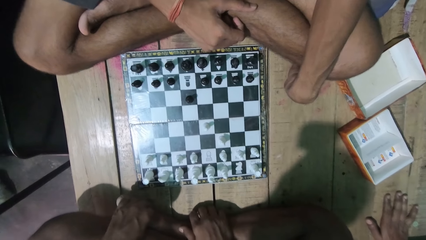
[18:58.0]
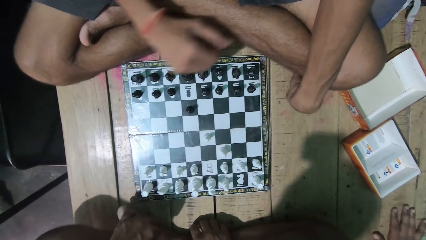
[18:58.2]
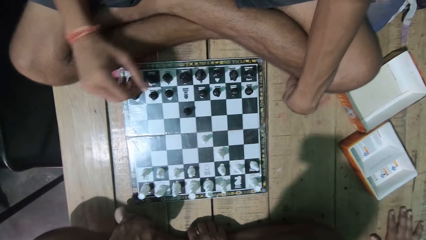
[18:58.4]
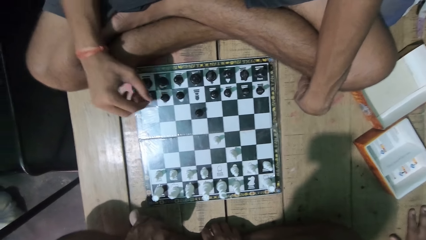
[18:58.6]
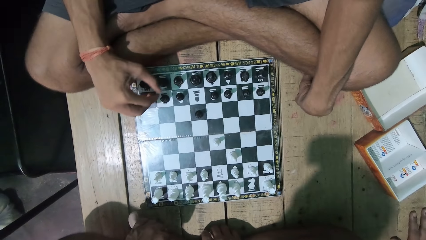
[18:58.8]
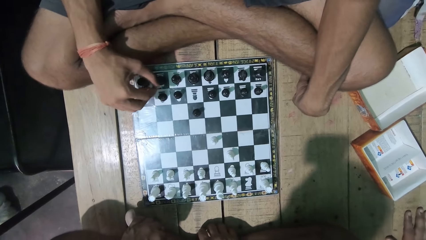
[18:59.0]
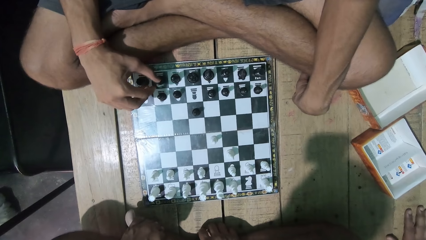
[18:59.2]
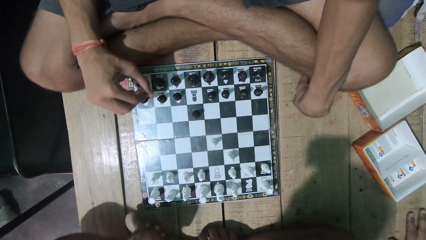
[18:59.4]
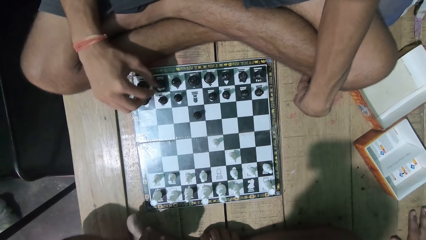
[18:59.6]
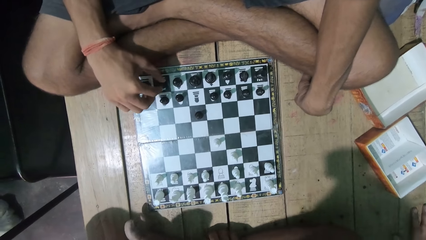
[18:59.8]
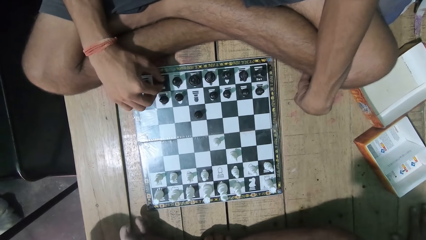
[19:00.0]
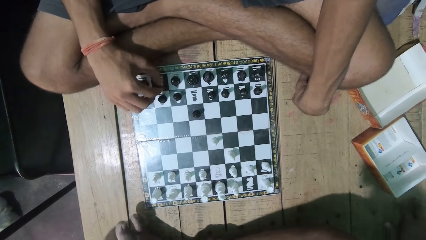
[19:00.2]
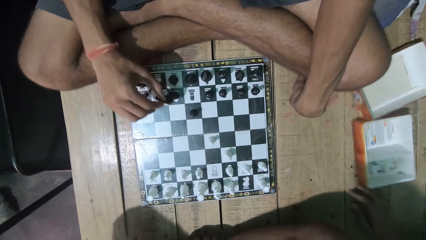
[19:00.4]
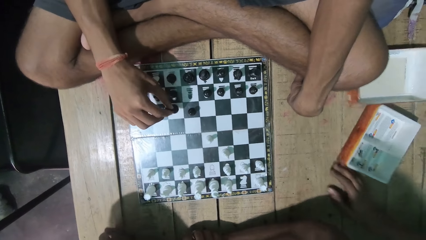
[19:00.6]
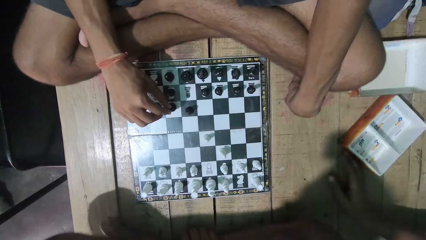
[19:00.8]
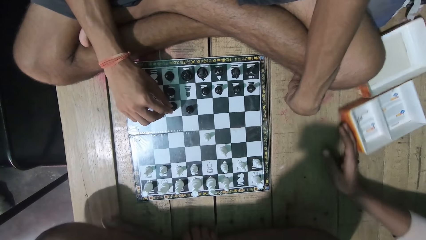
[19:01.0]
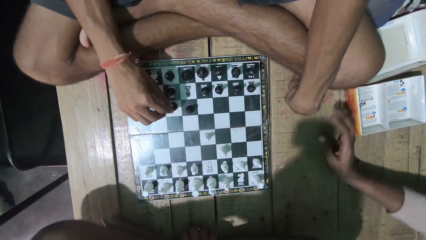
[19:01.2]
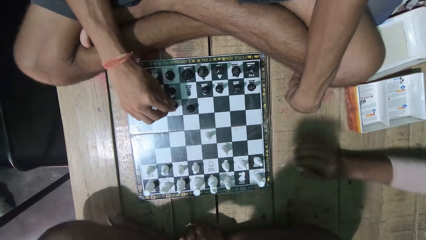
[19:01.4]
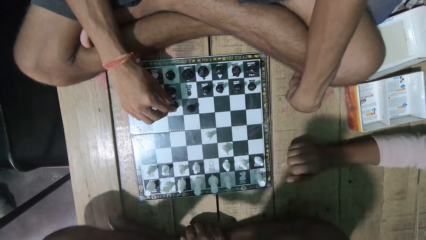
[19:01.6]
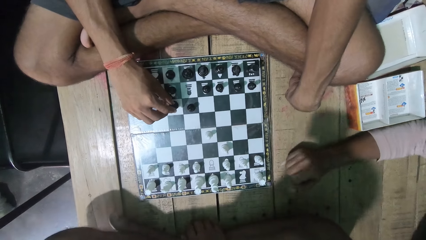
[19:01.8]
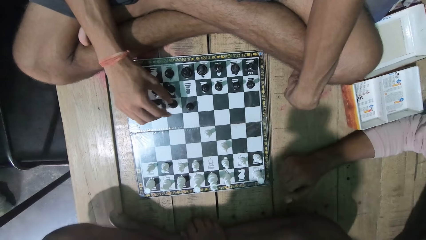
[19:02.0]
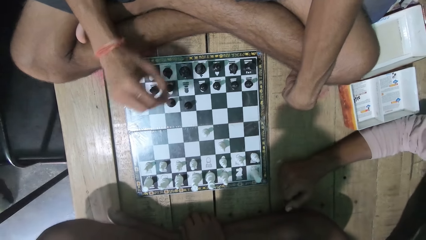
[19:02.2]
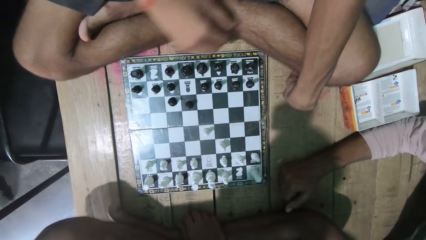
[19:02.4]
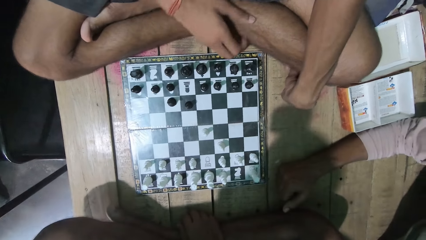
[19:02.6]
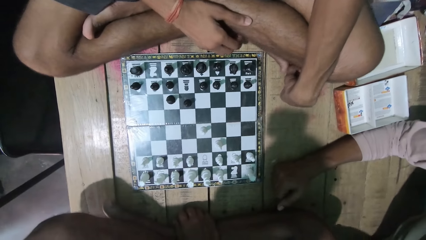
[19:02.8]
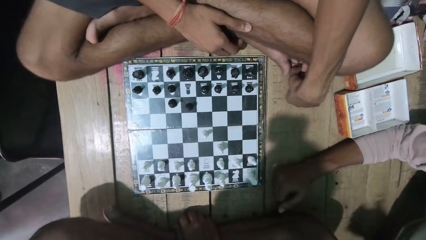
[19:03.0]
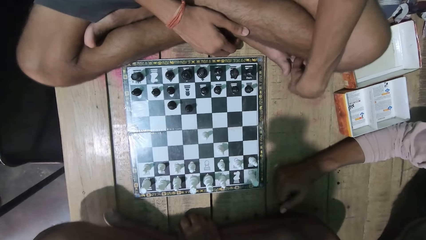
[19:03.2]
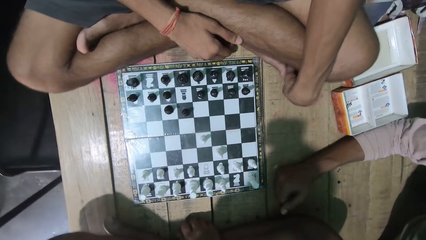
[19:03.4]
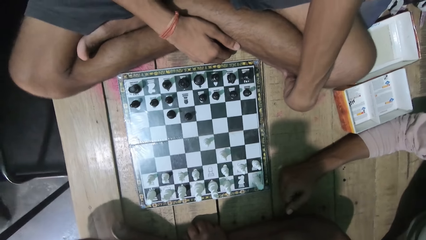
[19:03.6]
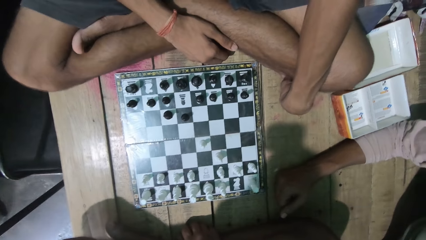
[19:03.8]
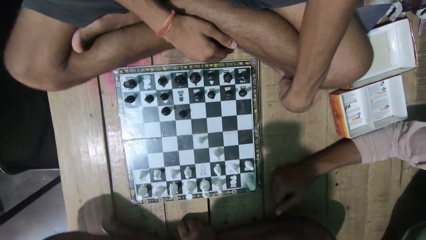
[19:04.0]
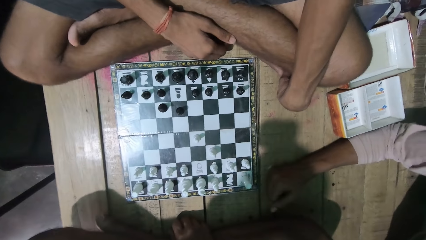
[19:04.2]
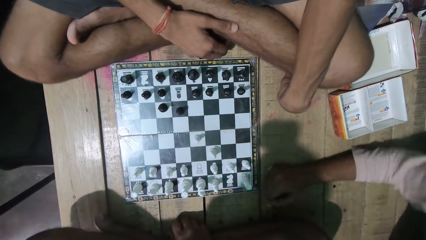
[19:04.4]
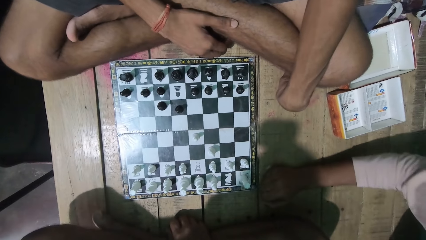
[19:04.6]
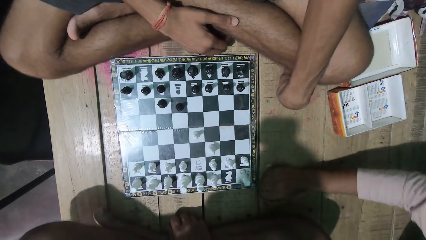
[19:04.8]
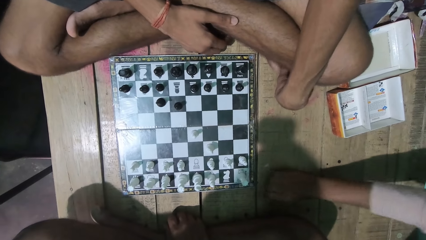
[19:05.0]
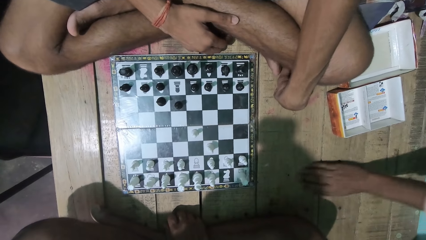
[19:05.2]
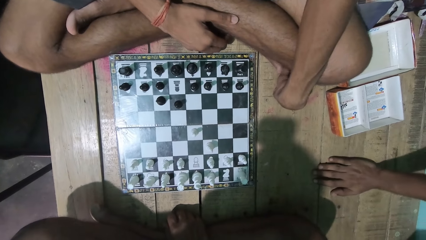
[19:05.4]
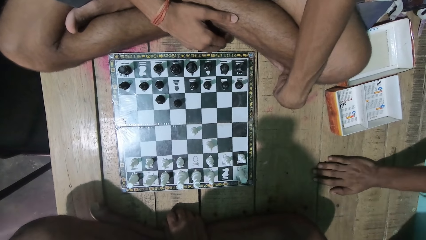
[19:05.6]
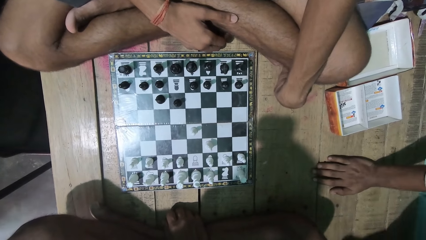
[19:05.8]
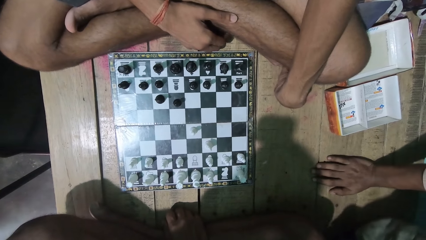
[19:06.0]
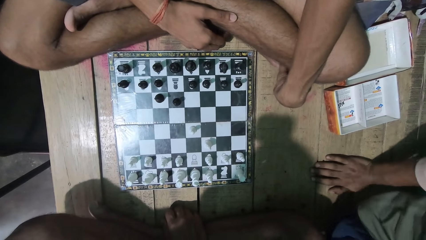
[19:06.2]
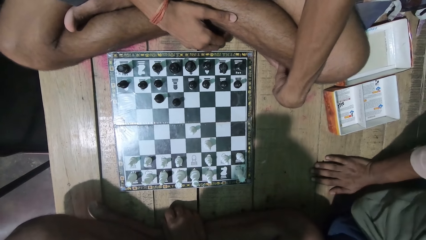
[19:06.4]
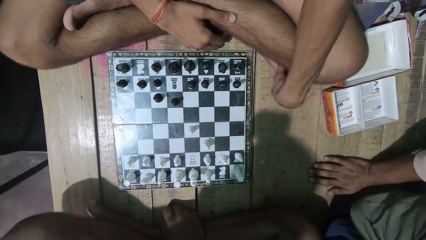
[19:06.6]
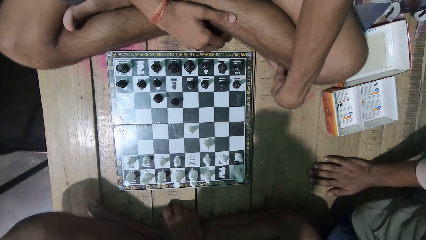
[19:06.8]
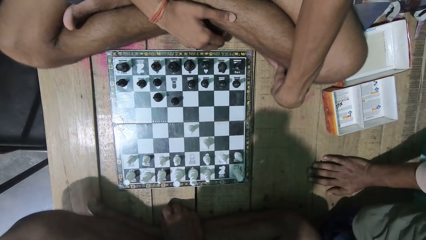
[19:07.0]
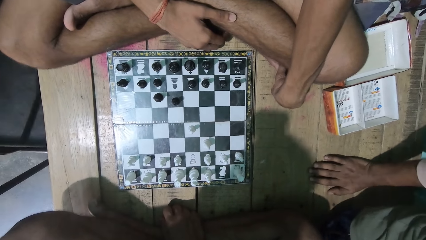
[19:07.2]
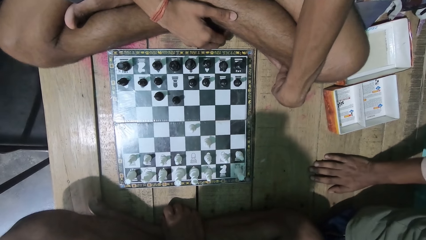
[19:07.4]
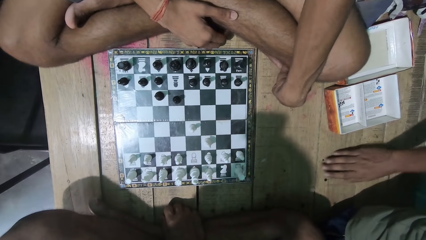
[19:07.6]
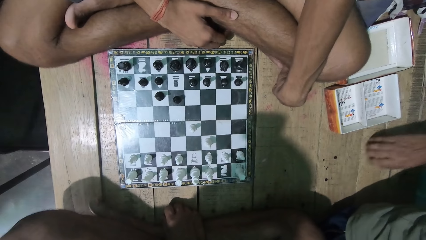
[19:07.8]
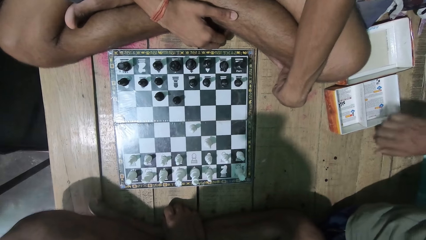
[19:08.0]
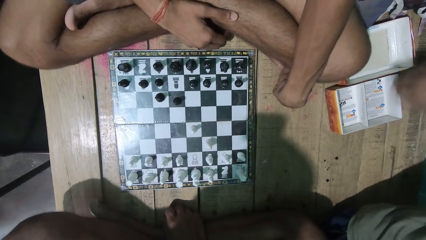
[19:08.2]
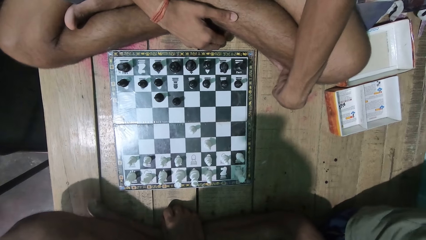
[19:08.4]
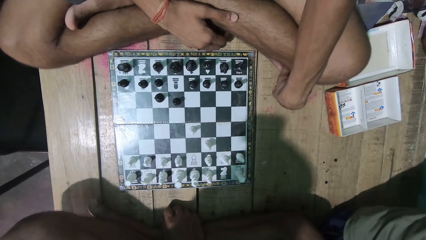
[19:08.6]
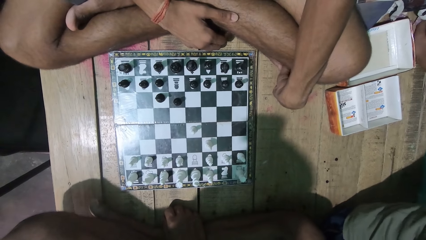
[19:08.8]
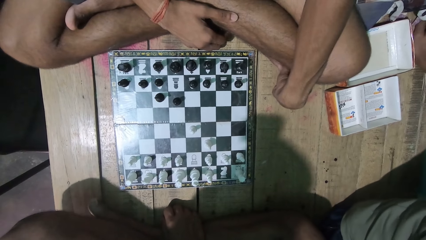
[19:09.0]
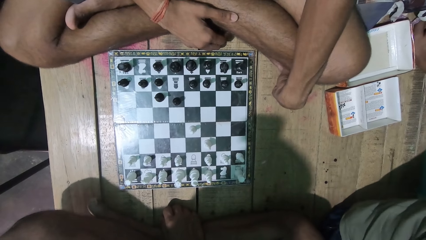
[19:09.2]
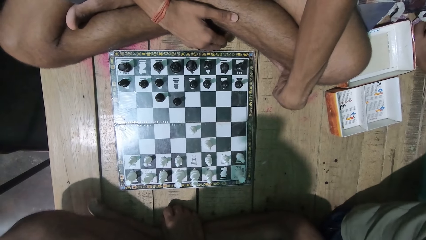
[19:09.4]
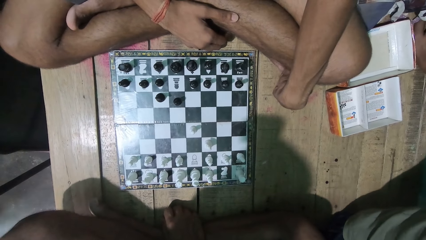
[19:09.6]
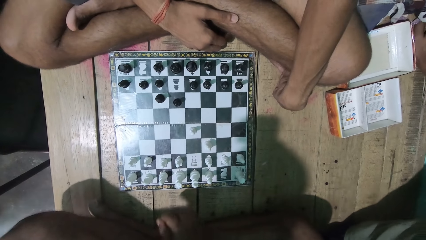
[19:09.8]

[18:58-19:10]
A man looks at the chess game. The camera wearer looks at the game with the man.

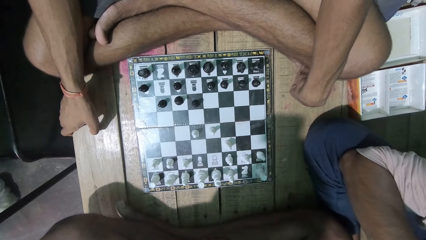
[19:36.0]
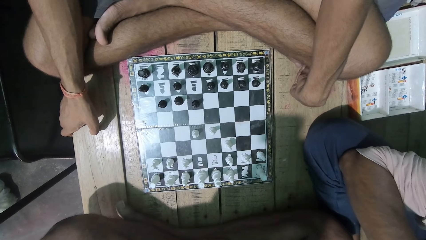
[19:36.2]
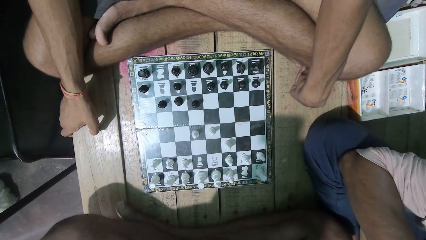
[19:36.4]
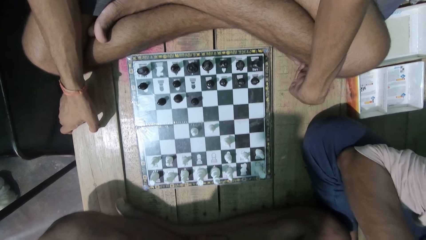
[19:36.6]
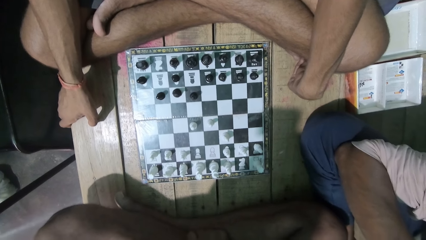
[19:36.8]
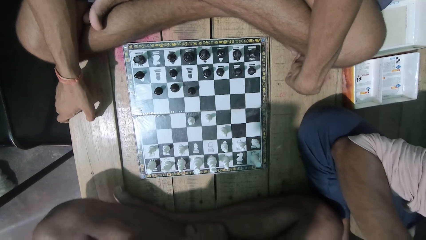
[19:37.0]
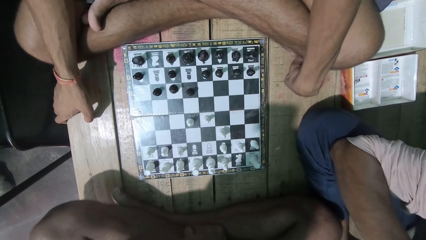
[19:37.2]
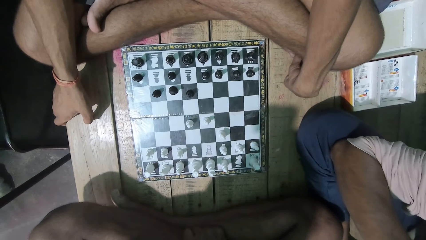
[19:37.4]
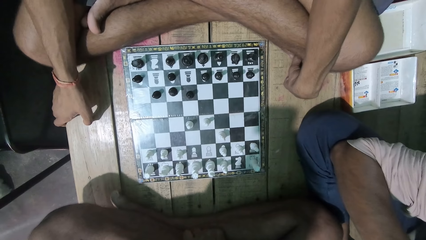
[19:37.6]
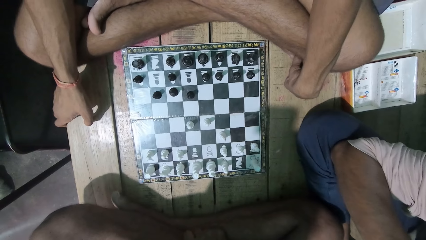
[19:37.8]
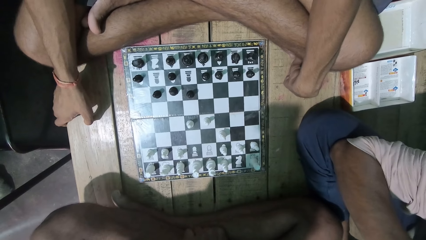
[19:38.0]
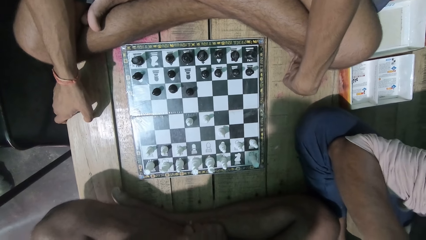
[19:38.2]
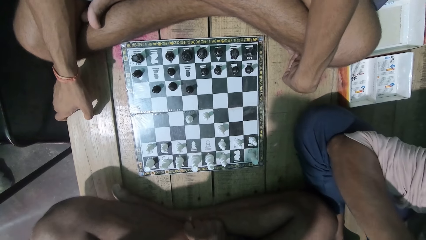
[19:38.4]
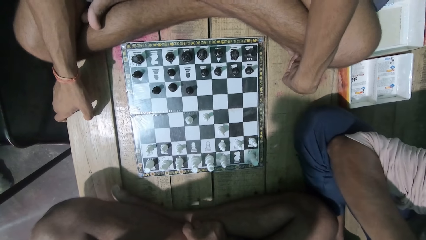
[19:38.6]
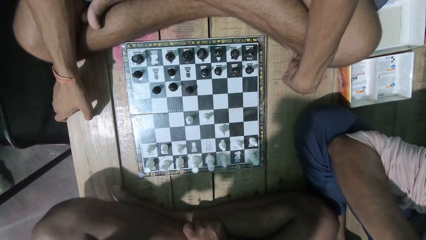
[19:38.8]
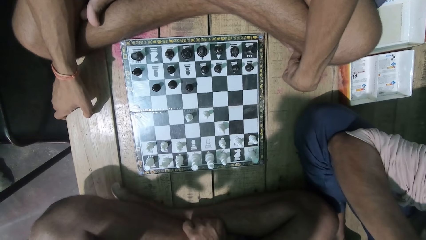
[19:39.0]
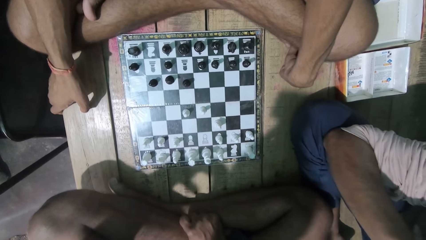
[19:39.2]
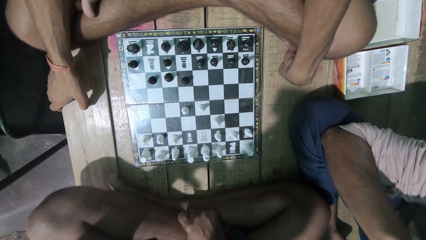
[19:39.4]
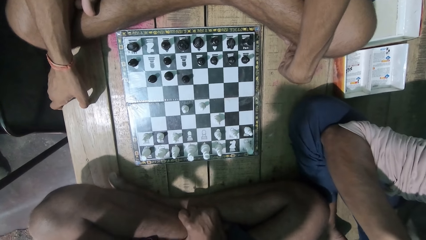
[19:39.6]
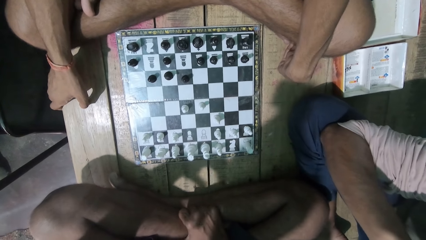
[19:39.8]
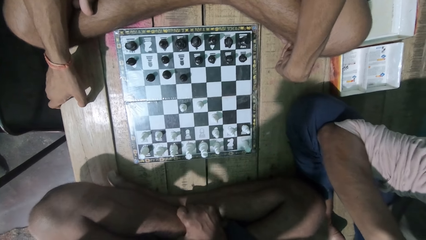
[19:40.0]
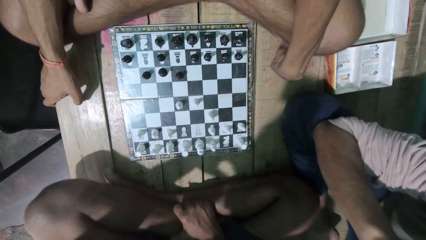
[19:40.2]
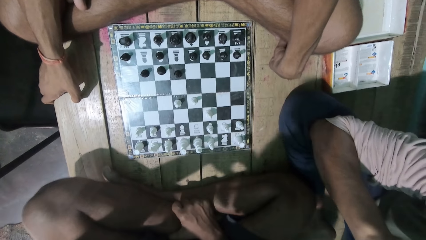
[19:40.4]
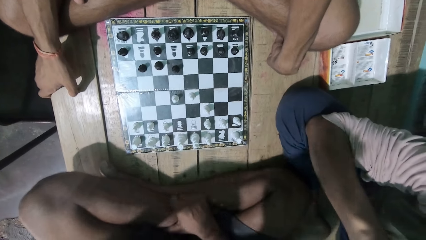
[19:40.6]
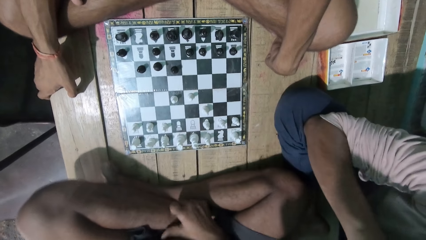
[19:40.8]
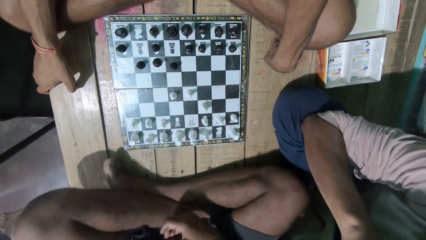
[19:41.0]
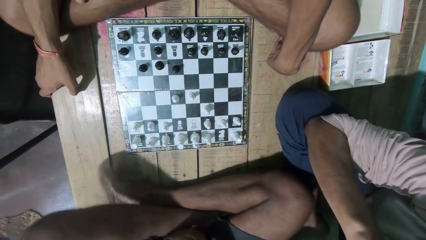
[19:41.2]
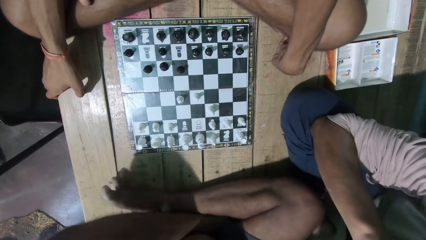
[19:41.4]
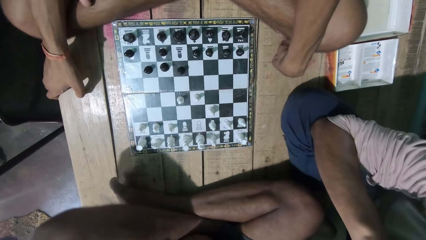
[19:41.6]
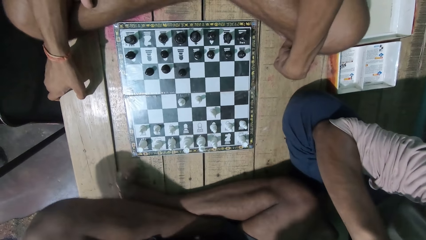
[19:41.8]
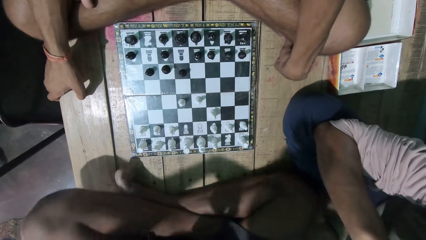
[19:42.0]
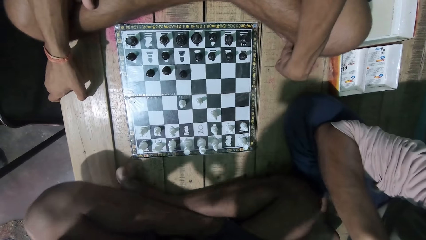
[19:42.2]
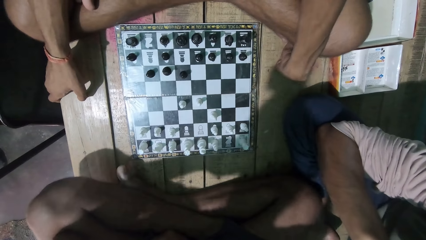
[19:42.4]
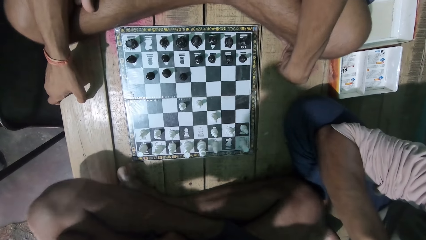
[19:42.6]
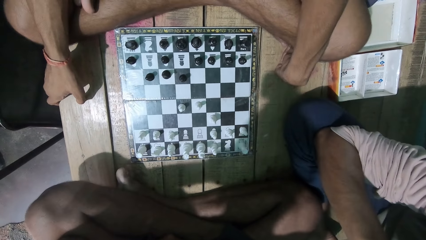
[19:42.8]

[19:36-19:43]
The camera wearer interacts with a man. He converses with the man. He moves his body backwards.
